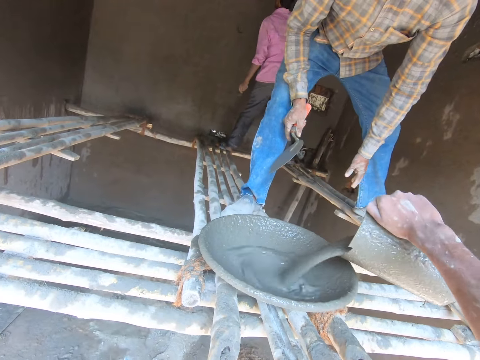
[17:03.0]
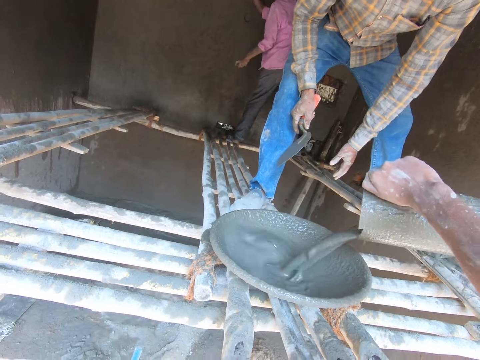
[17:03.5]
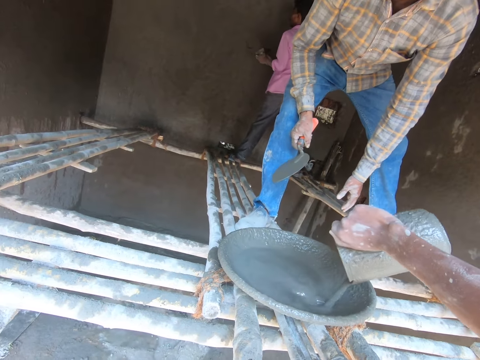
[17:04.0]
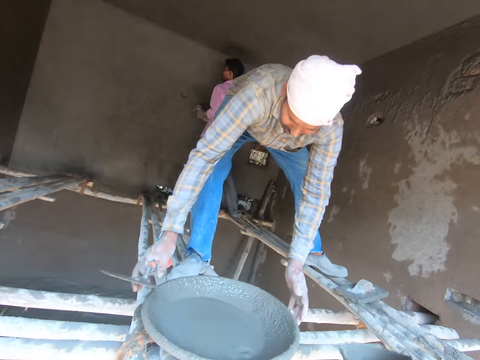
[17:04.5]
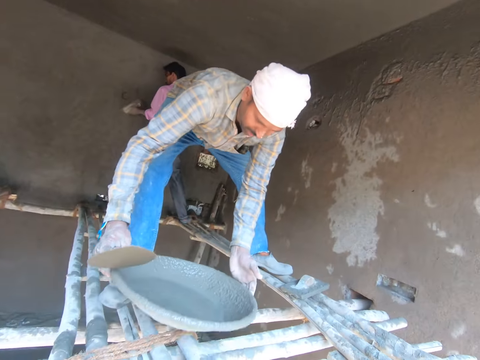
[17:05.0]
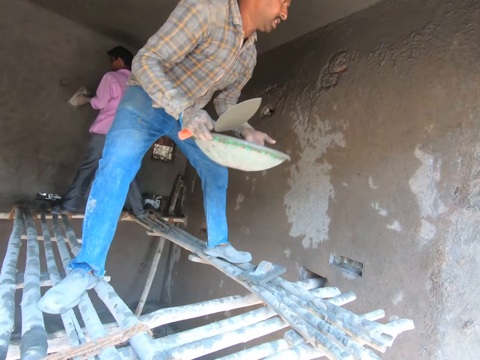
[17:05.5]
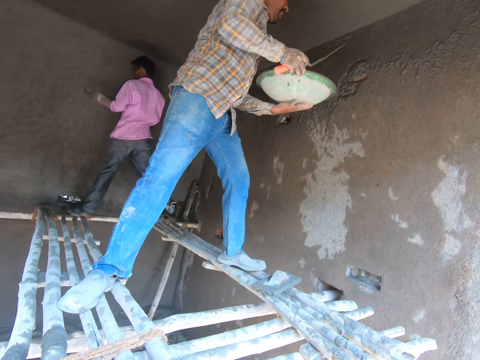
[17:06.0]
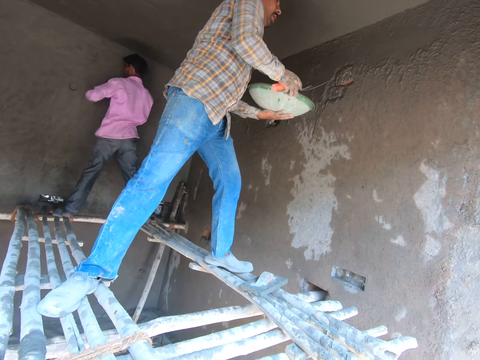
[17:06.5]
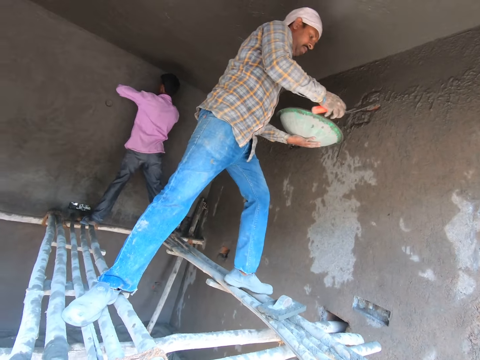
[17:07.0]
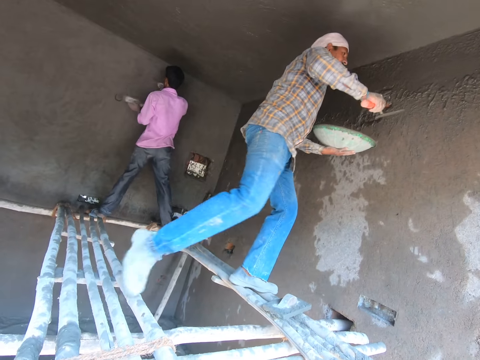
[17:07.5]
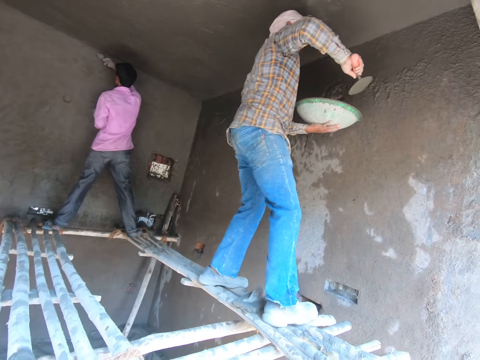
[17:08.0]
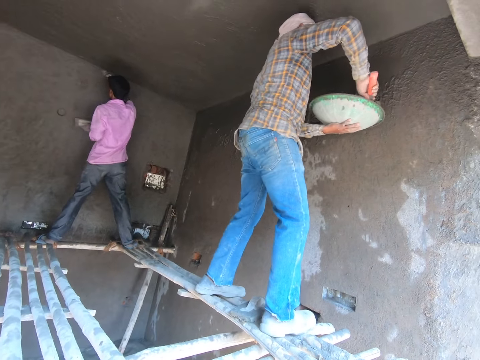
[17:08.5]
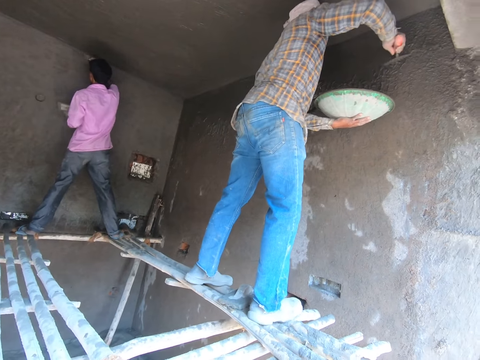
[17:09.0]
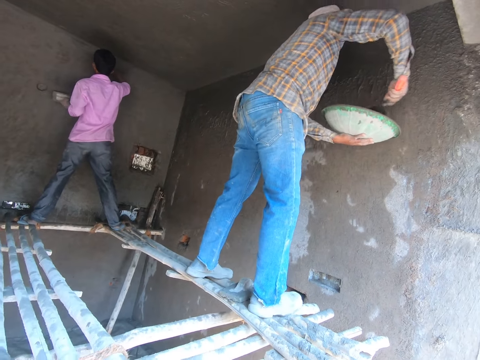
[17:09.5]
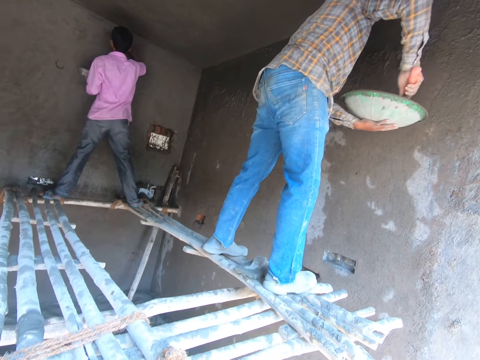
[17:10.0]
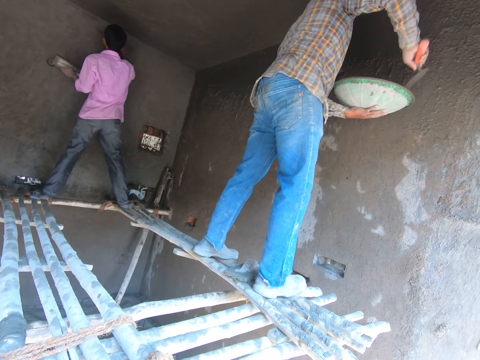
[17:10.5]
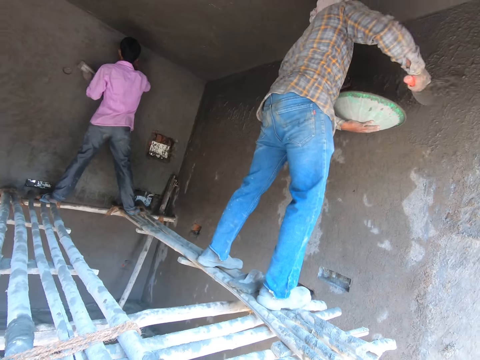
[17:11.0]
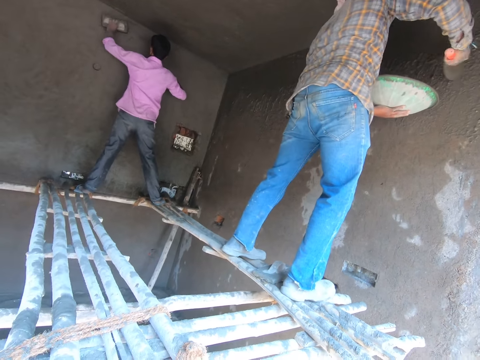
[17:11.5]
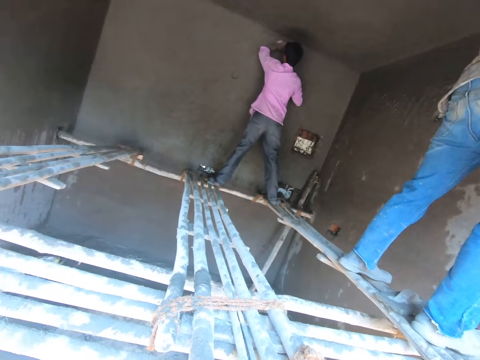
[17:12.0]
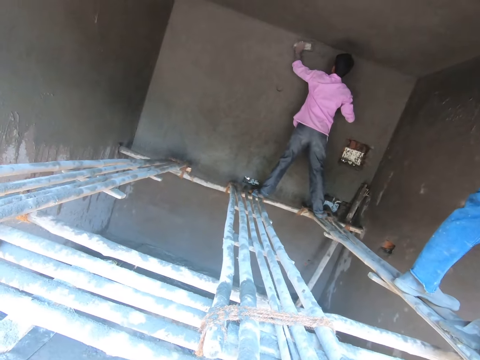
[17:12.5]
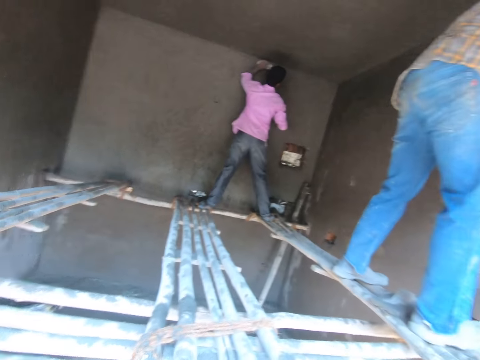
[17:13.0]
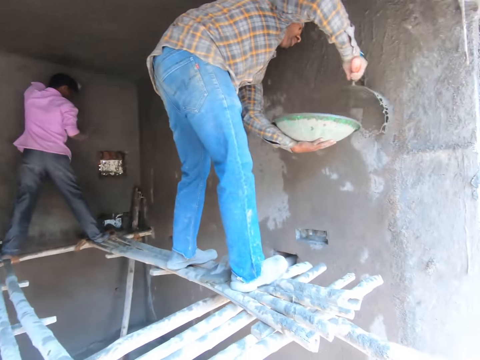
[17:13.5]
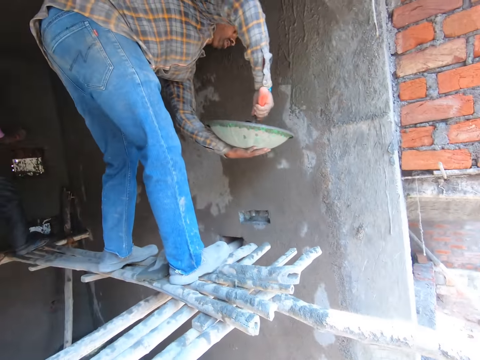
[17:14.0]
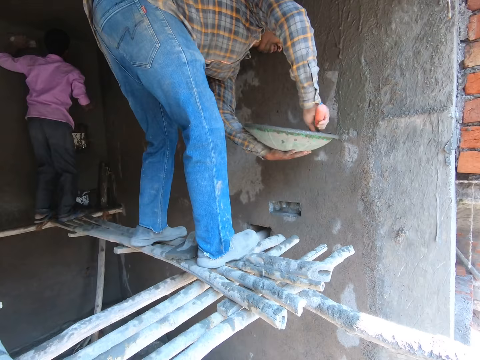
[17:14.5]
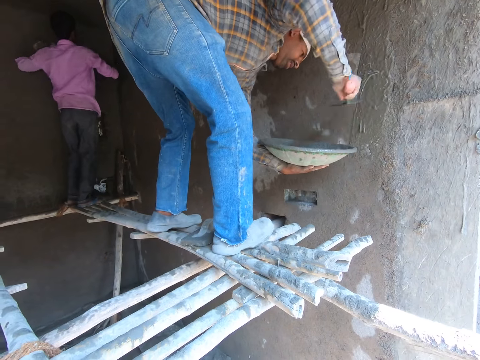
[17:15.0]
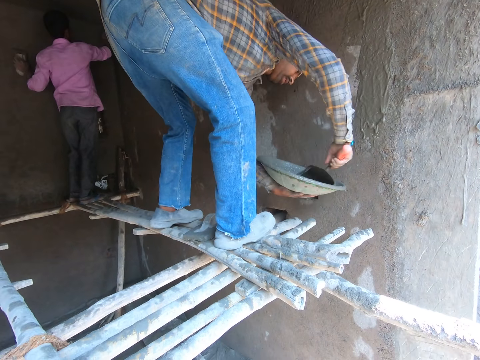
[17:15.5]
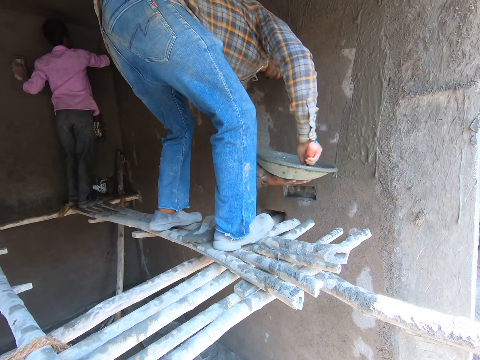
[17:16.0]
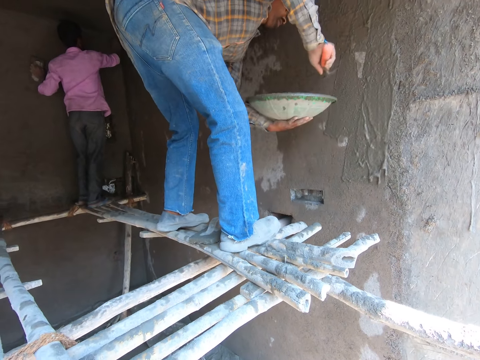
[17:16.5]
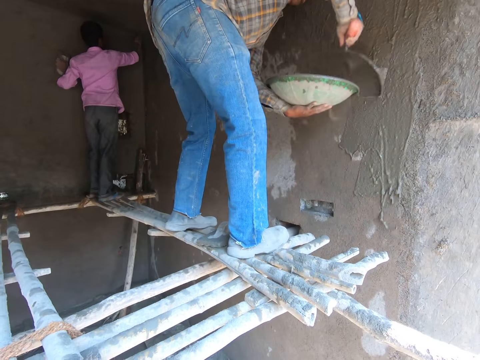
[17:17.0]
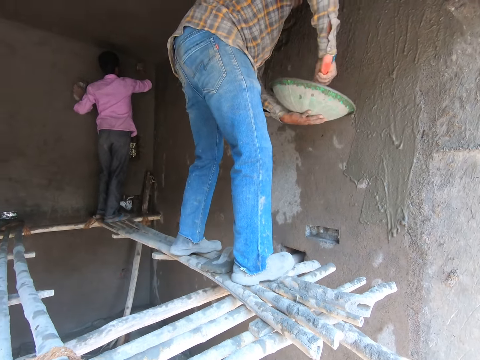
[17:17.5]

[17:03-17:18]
The camera wearer pours the mortar in the basin or tray. A man picks up the tray from the wood. Another man interacts with the first man. The first man steps forward and applies cement plaster on the wall.

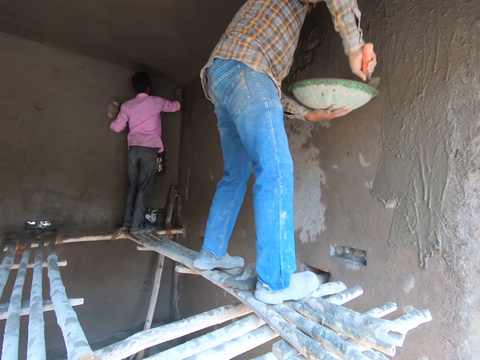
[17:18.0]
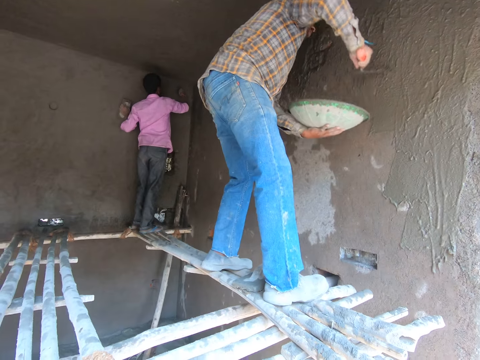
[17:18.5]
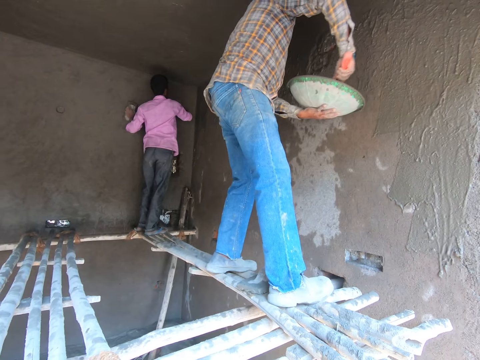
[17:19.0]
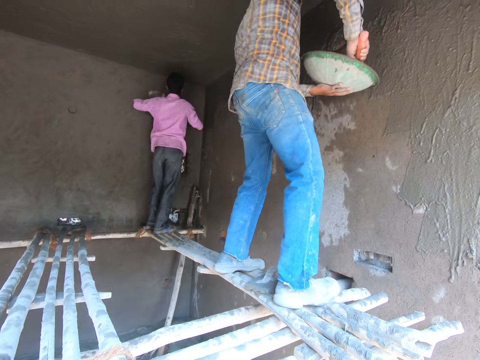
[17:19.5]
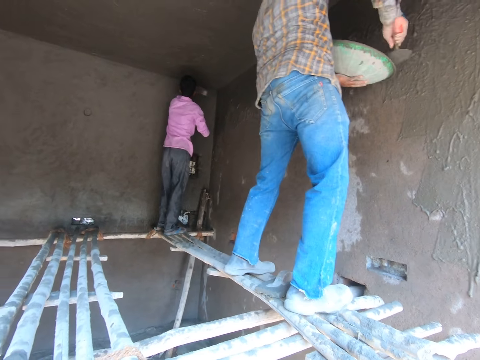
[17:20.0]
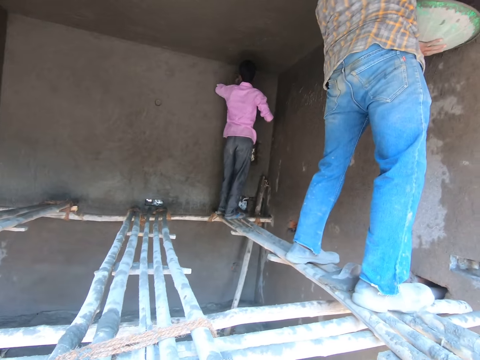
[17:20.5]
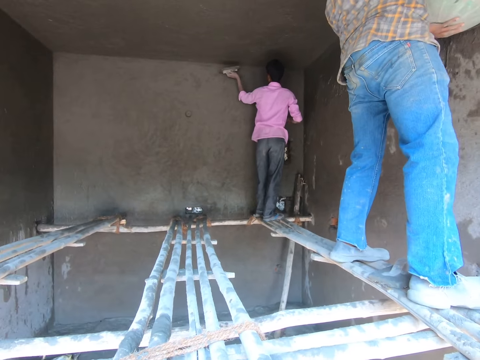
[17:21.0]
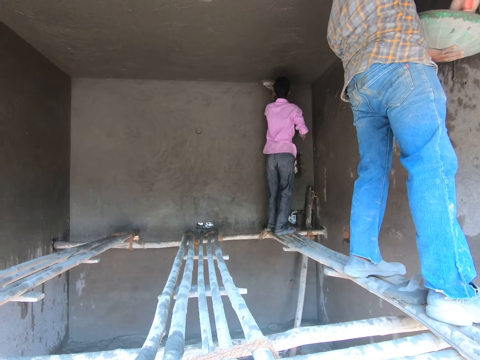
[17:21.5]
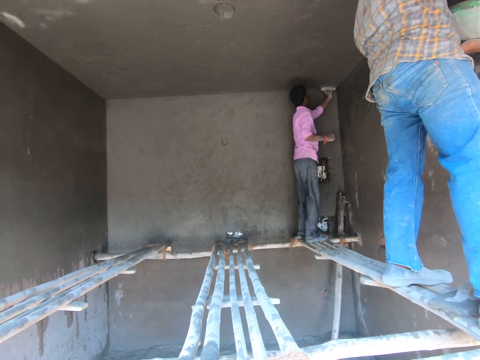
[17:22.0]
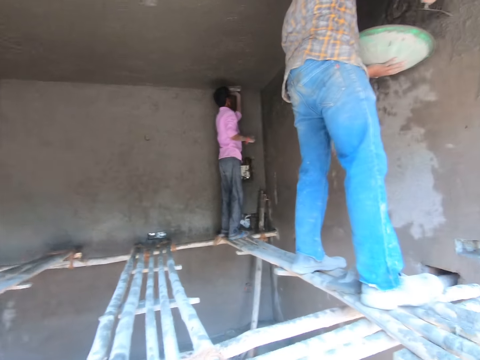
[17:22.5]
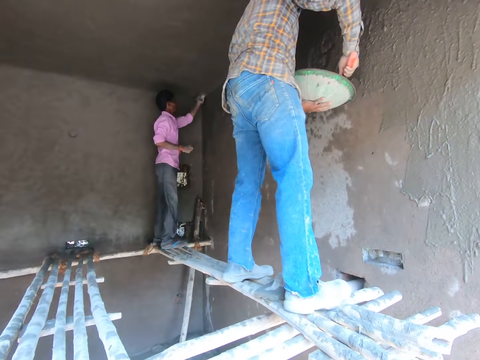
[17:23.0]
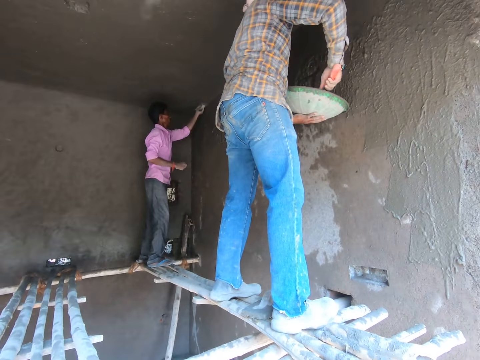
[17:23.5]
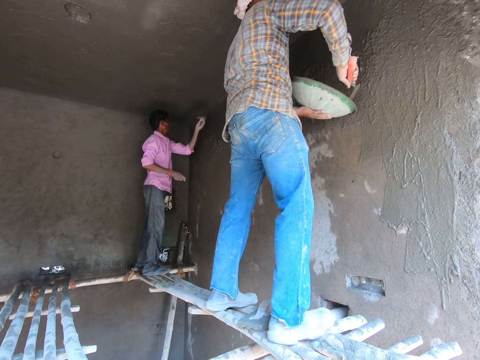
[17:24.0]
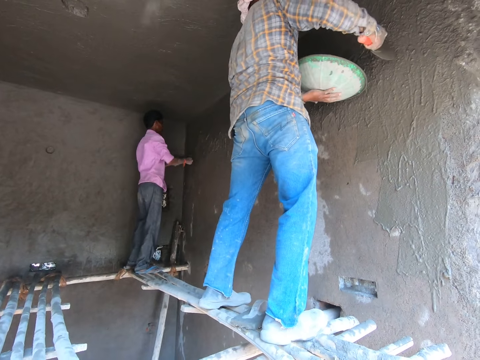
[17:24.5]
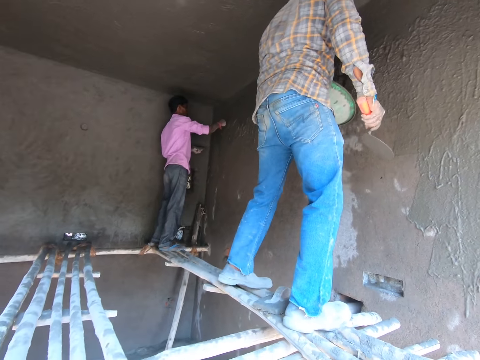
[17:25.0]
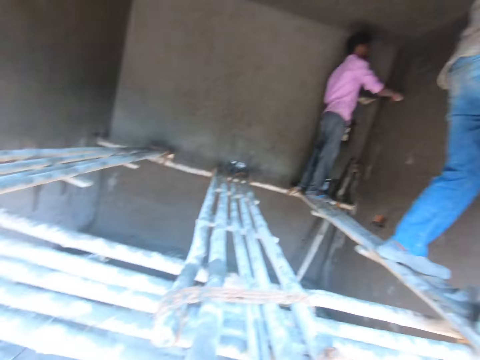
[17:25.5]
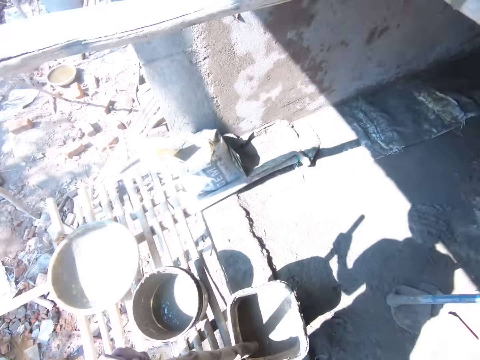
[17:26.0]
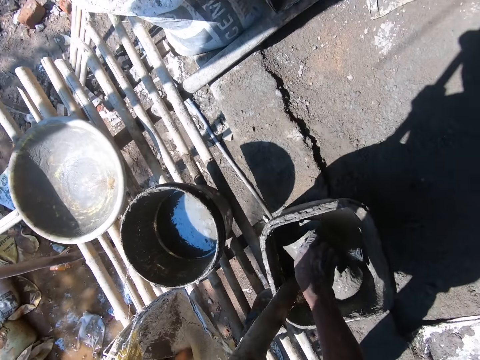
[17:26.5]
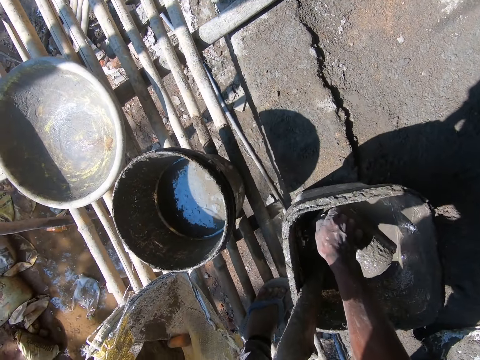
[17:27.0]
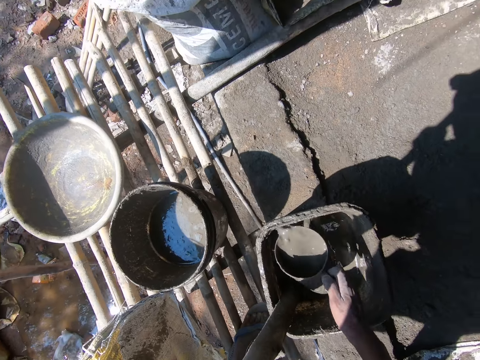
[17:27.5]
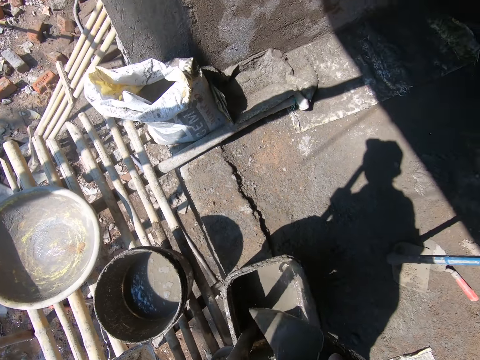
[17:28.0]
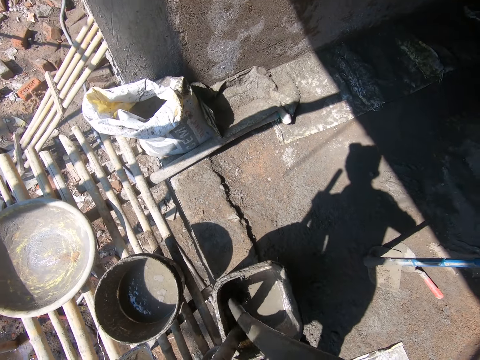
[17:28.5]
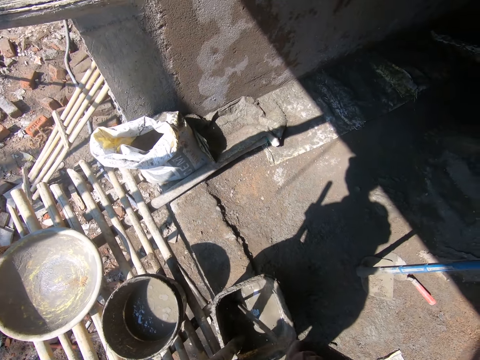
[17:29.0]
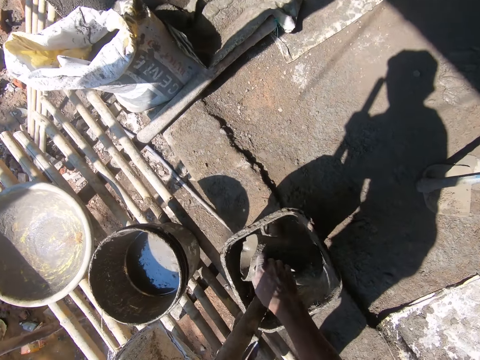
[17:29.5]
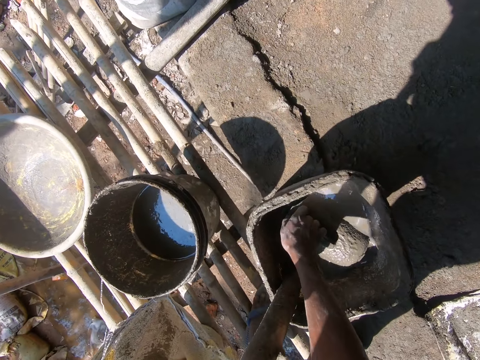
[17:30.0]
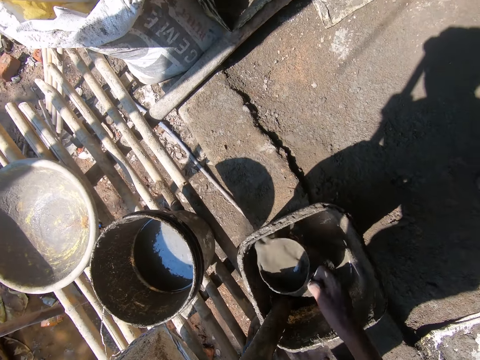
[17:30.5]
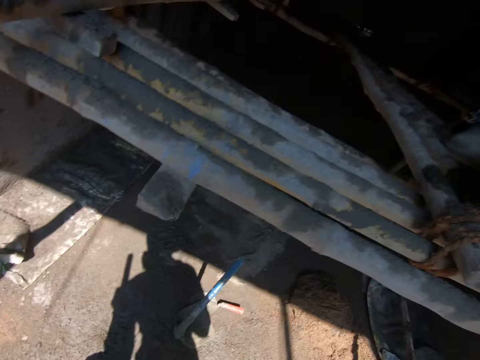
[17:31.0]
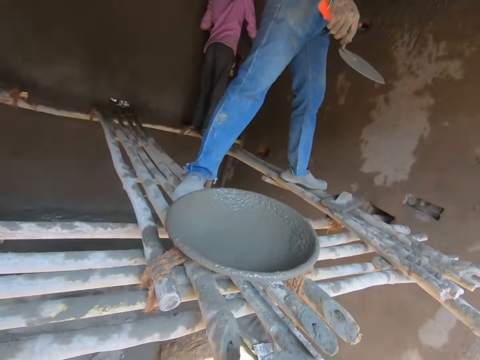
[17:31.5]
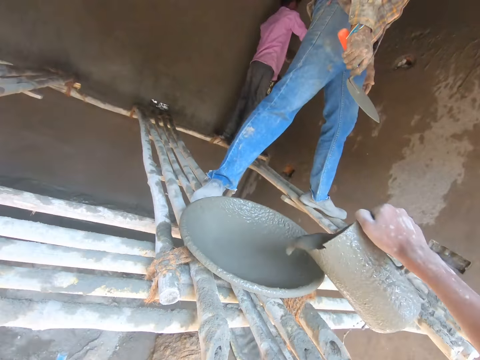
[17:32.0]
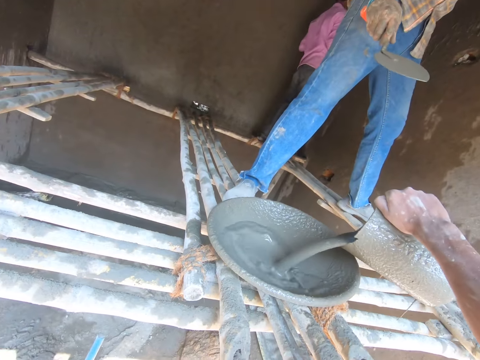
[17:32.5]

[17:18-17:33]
A man applies cement plaster on the wall. The camera wearer scoops mortar with the jug. They pour the mortar in the bucket and mix the mortar with the jug. They scoop mortar with the jug and pour the mortar in the basin.
